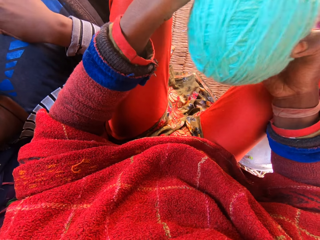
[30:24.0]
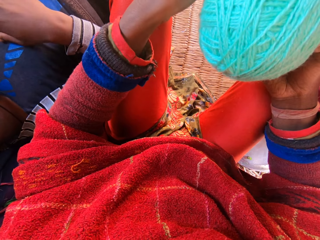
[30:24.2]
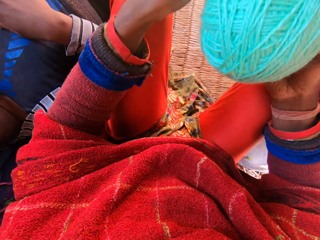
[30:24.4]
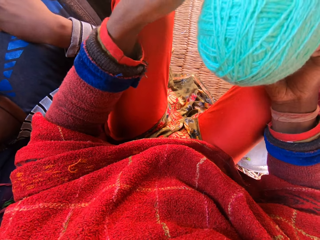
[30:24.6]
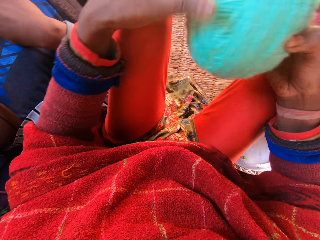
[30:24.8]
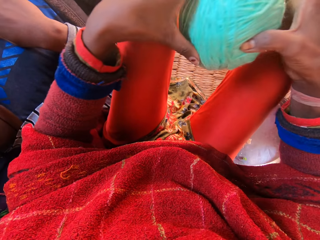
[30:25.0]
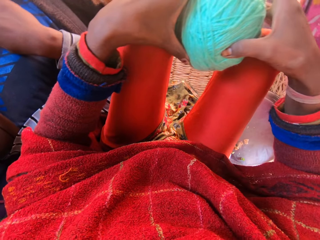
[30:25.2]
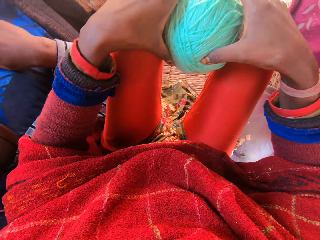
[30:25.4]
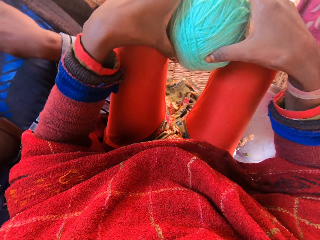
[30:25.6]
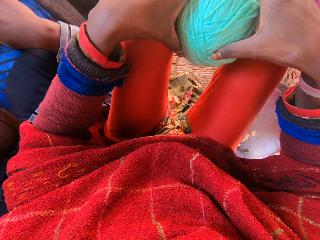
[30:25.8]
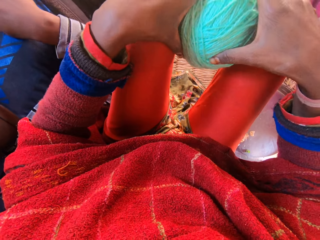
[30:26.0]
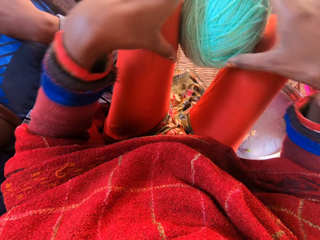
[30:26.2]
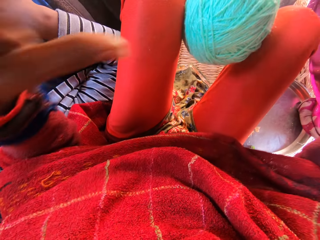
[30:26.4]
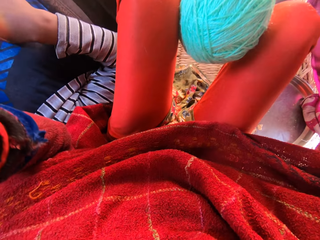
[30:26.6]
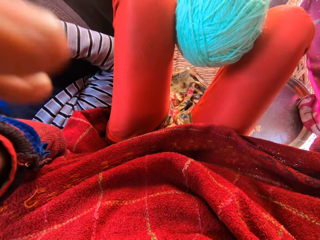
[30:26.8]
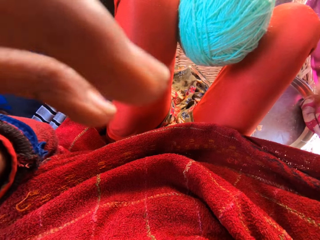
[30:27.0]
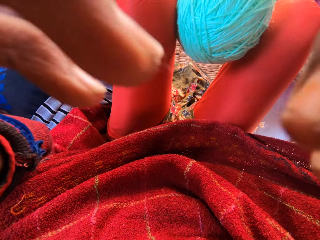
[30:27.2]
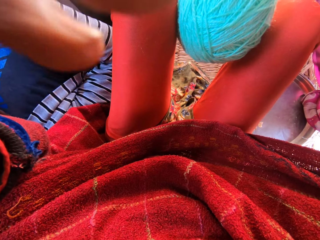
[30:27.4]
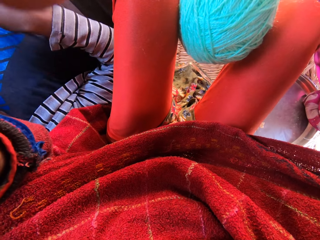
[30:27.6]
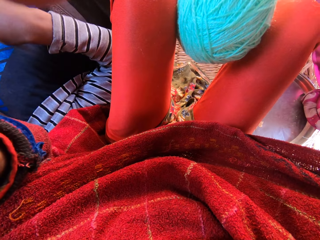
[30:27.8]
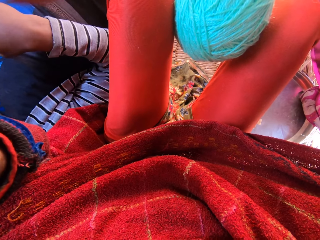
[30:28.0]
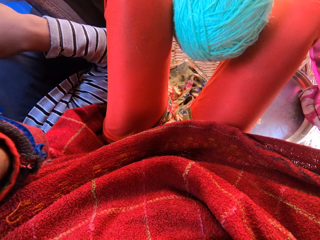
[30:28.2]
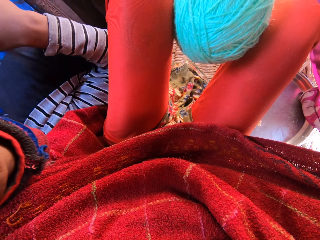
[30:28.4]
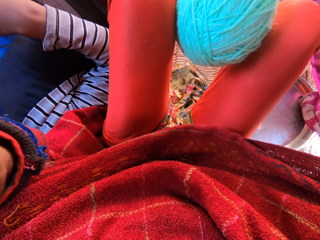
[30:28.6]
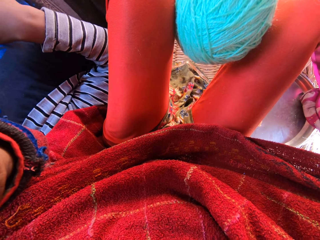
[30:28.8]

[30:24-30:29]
The camera wearer hooks the yarn between her legs with her hands. She holds the thread, digs the right hand and digs the left hand. She touches her head with both hands. A man touches something.
